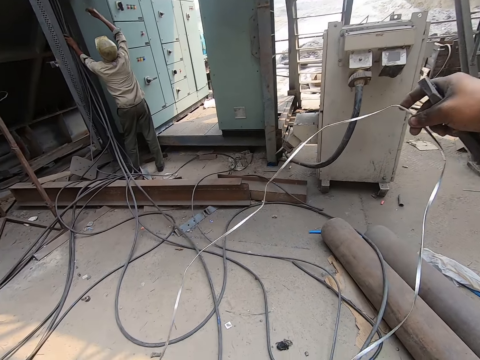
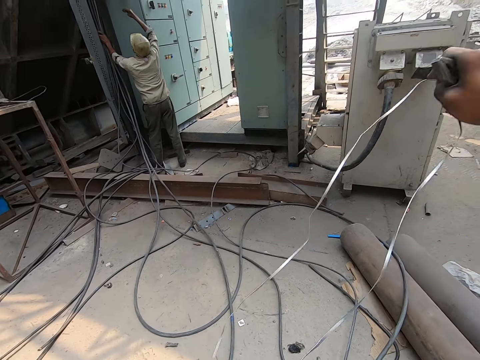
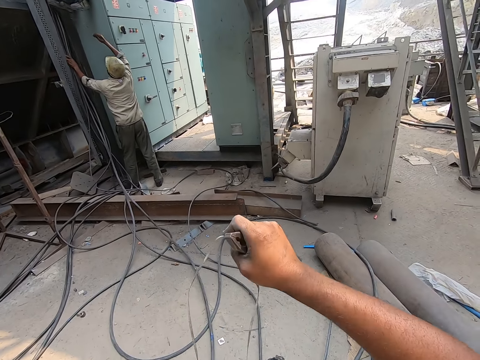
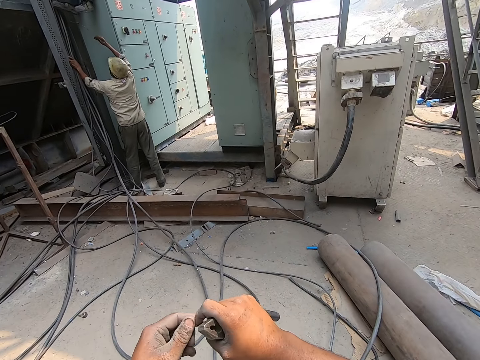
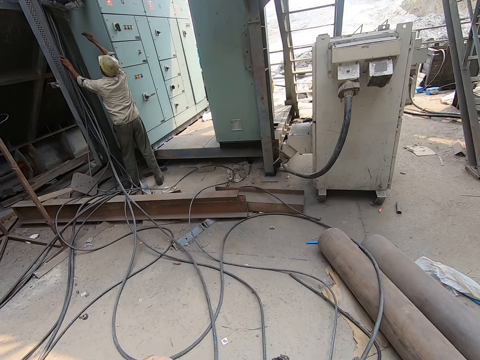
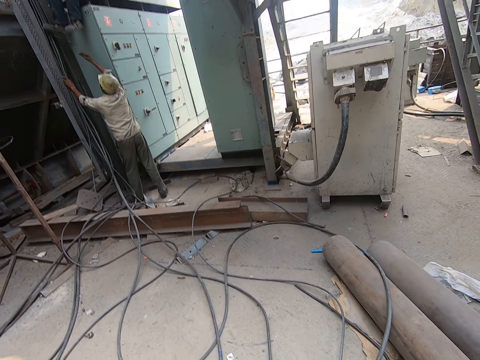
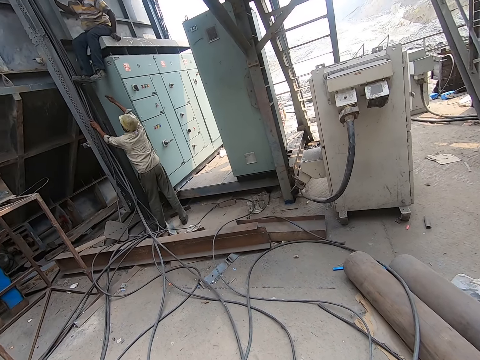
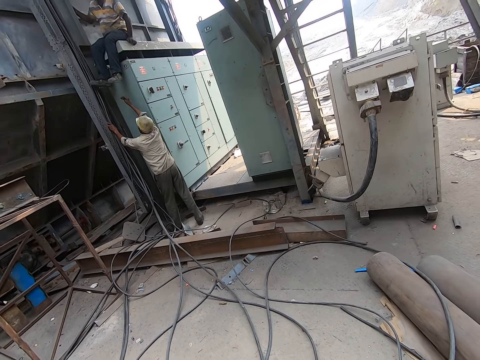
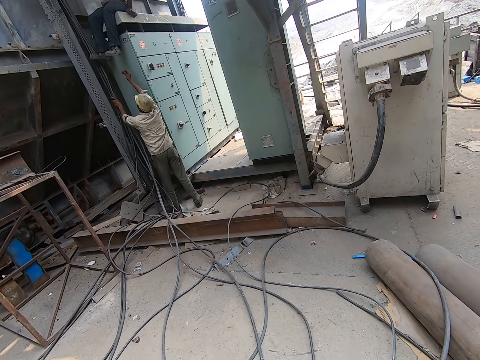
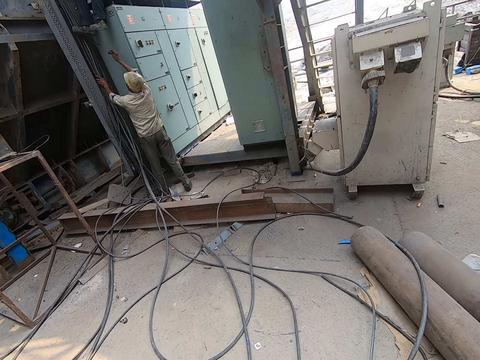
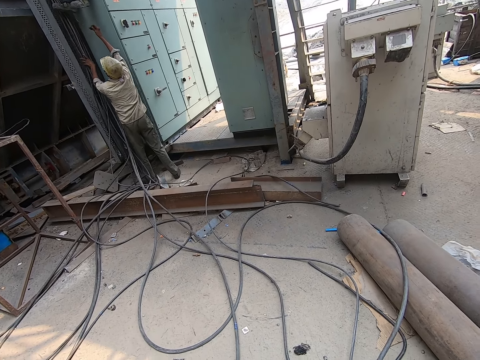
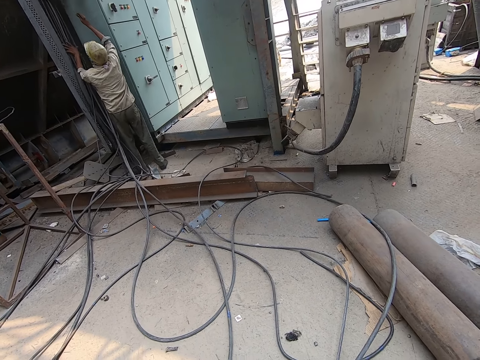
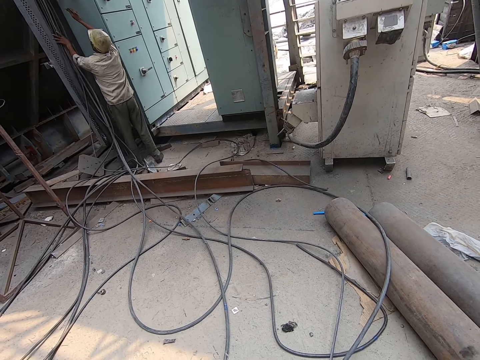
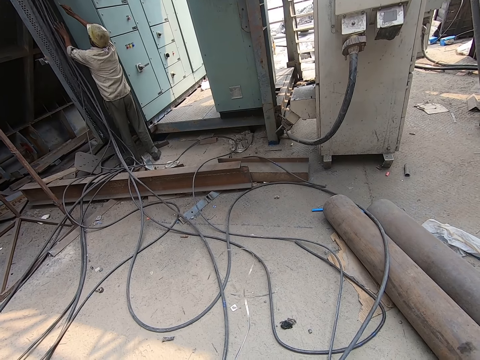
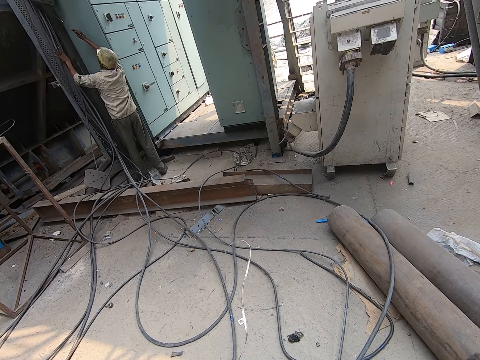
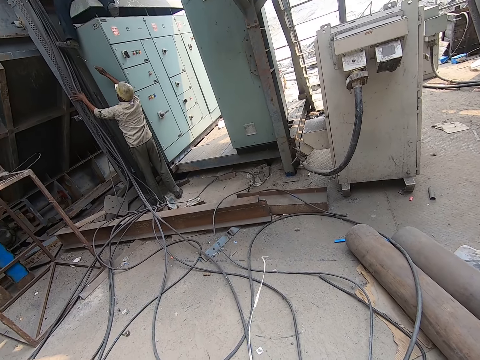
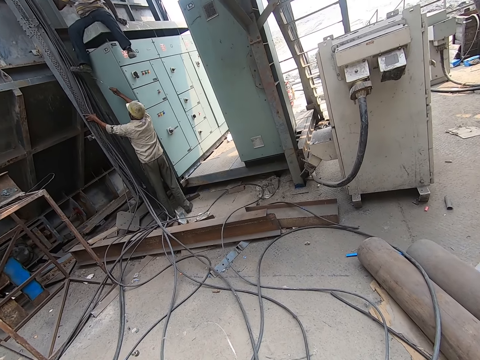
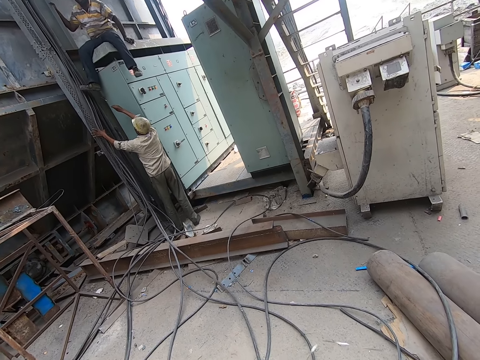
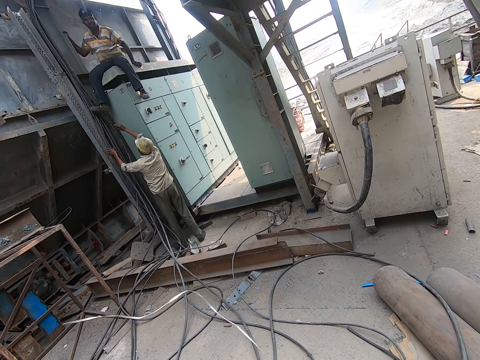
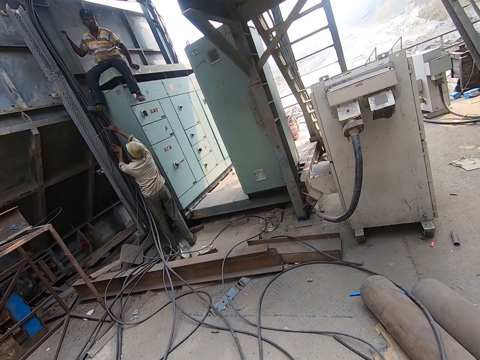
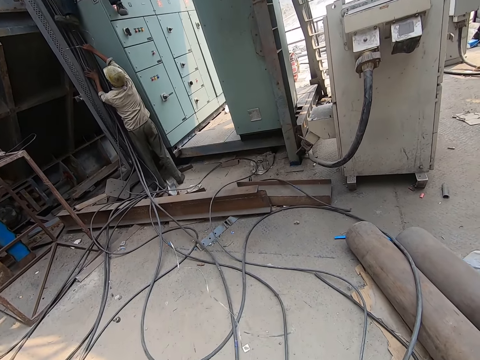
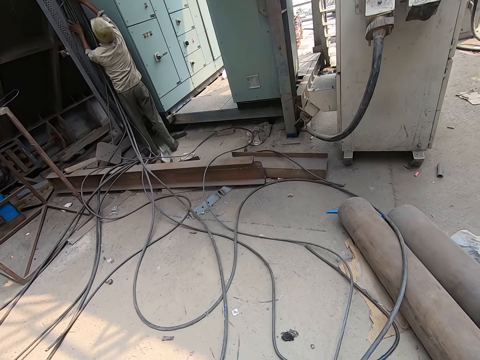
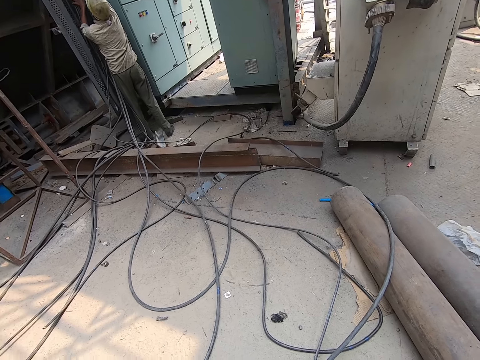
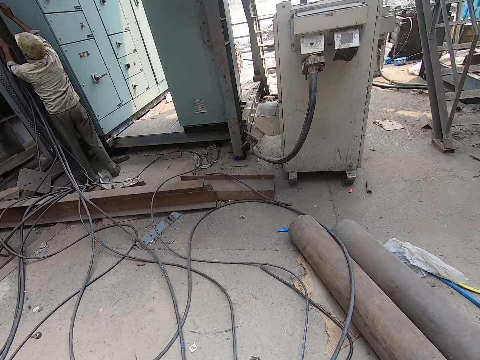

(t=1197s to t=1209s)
A man talks with the camera wearer. The camera wearer adjusts the wire. They talk with another man.

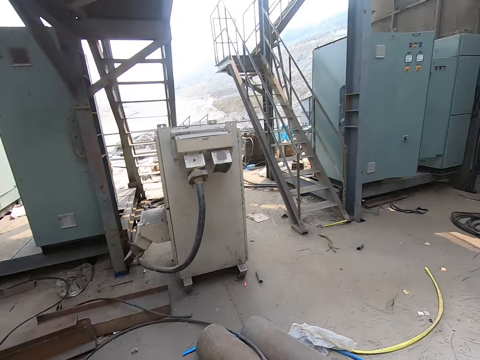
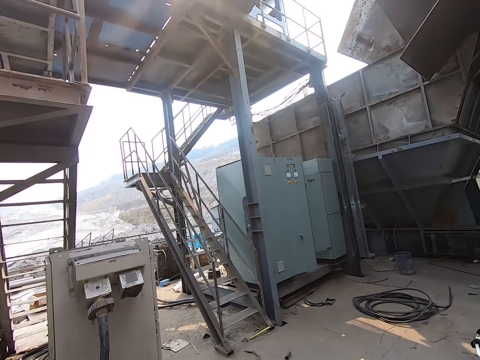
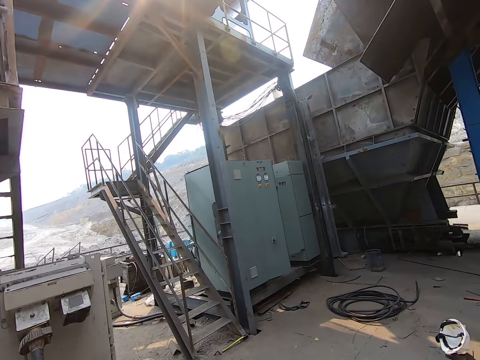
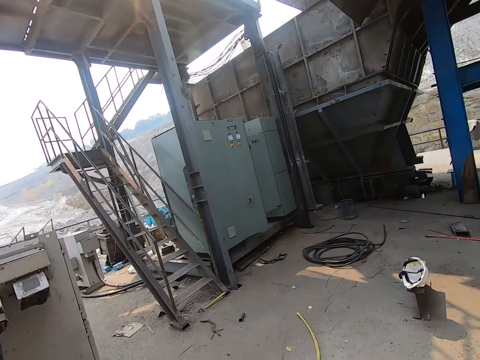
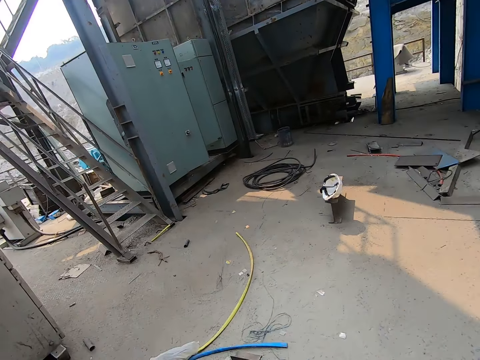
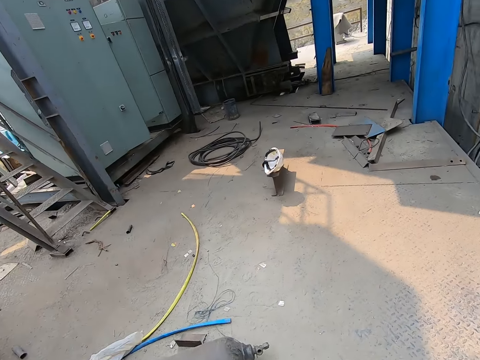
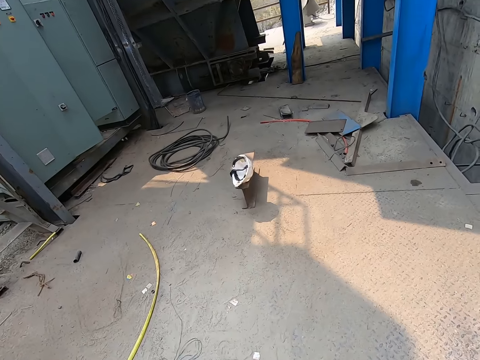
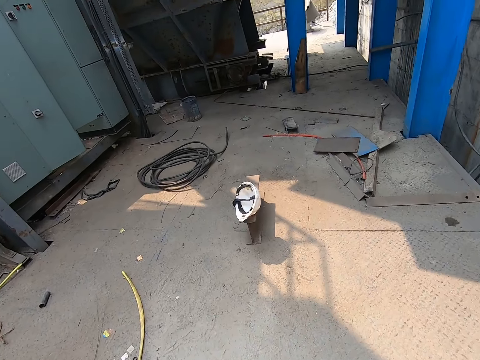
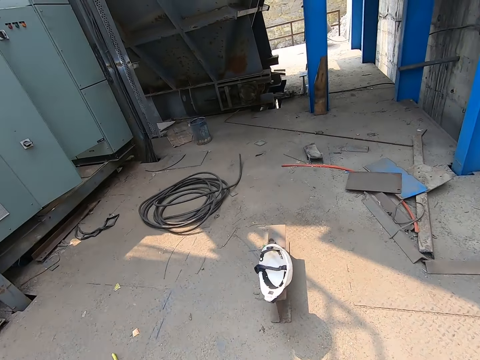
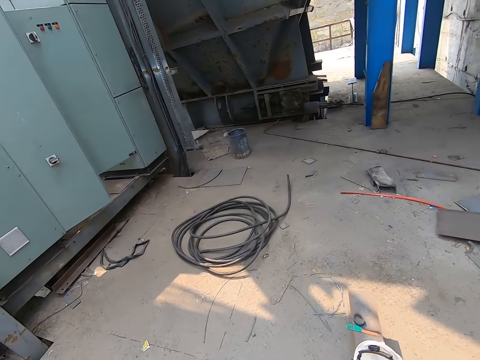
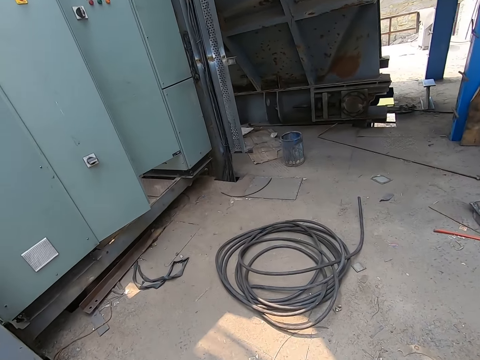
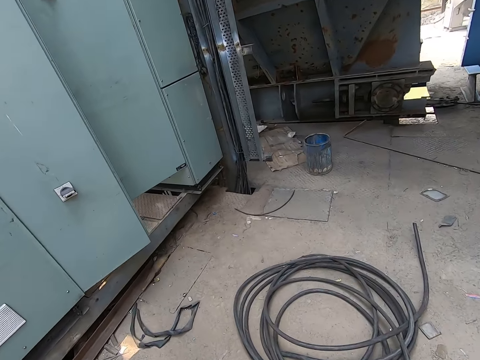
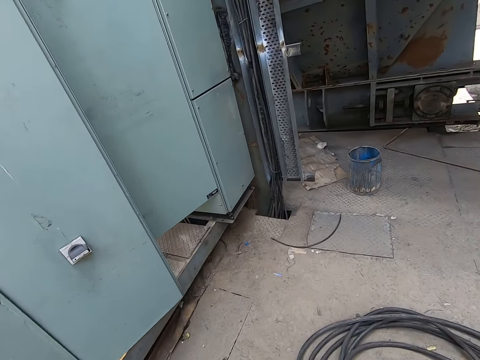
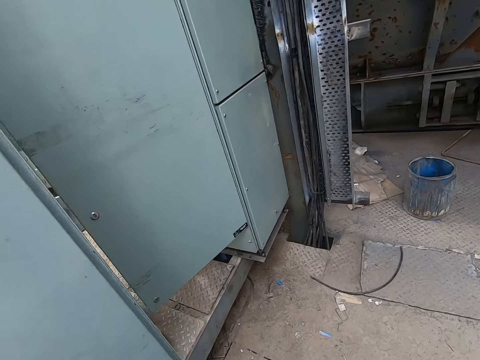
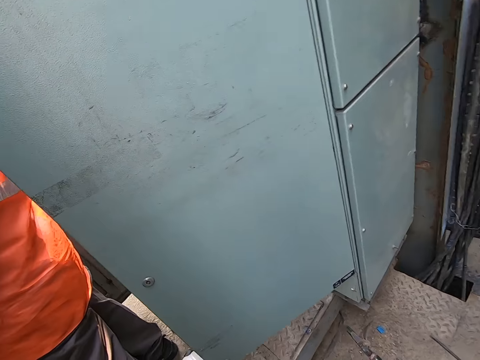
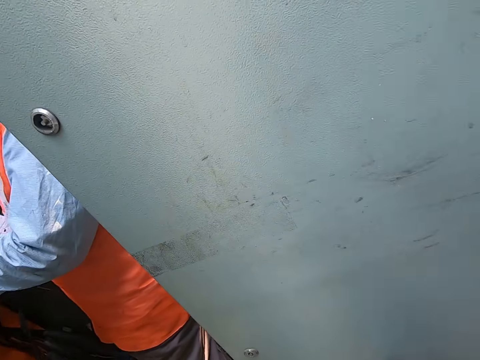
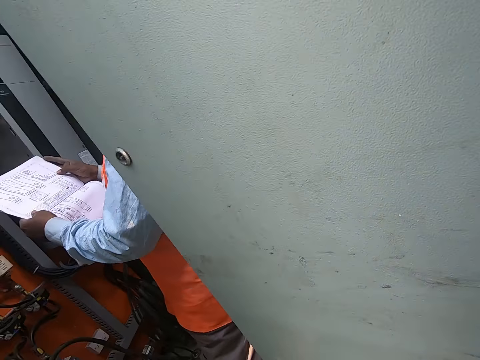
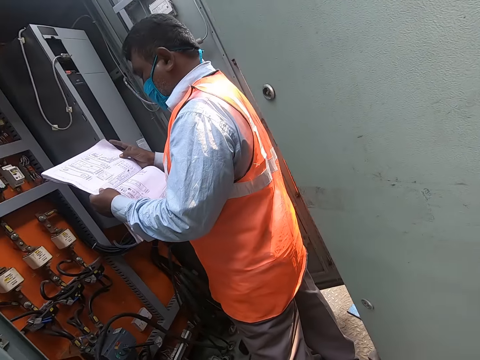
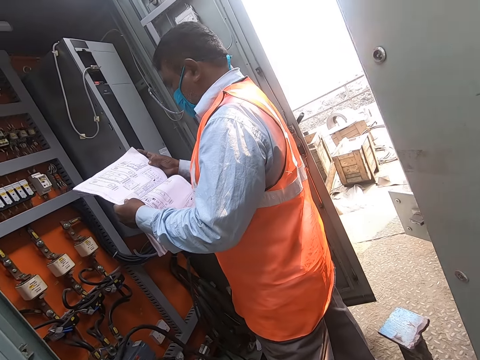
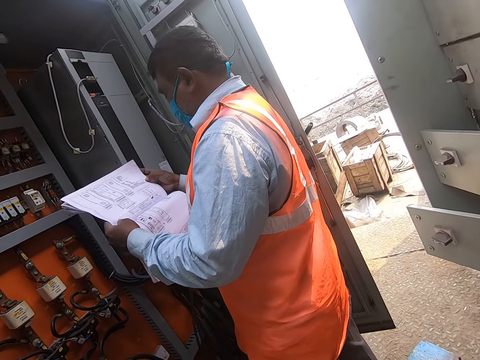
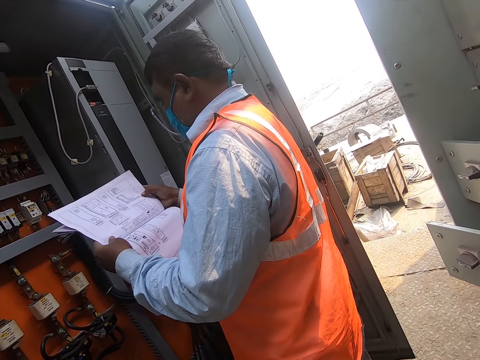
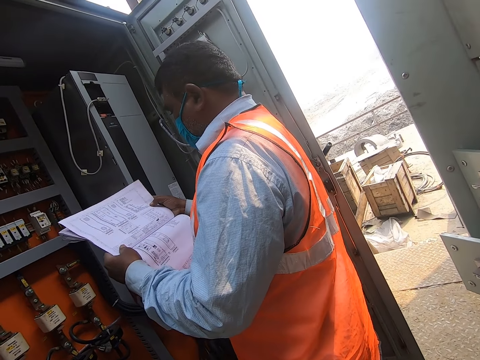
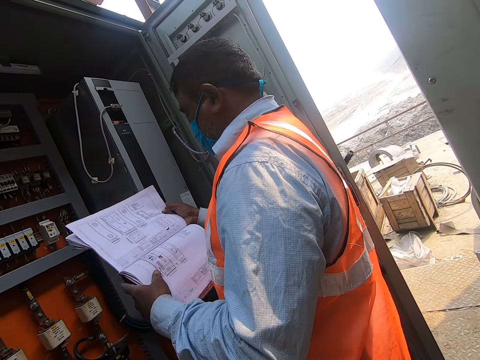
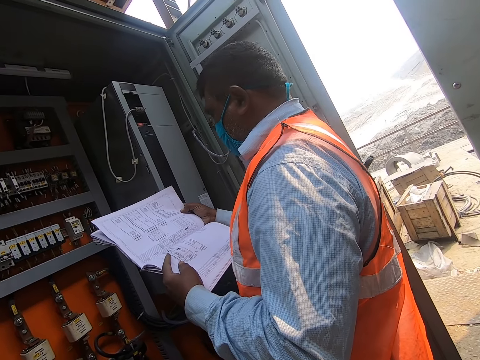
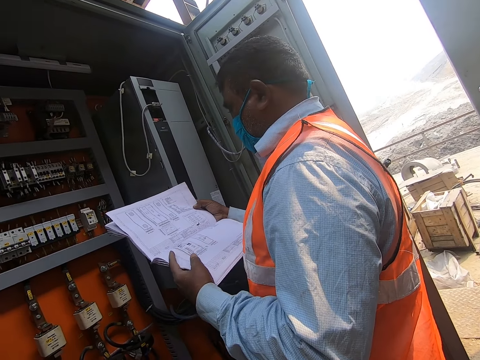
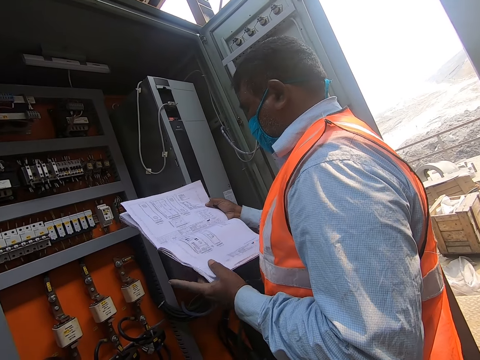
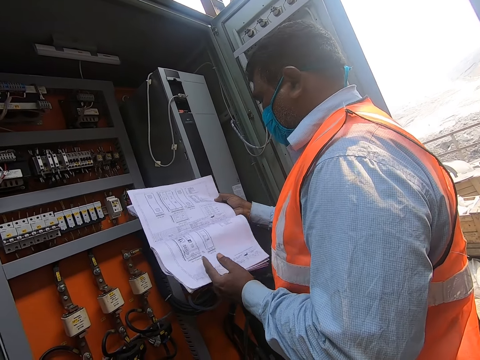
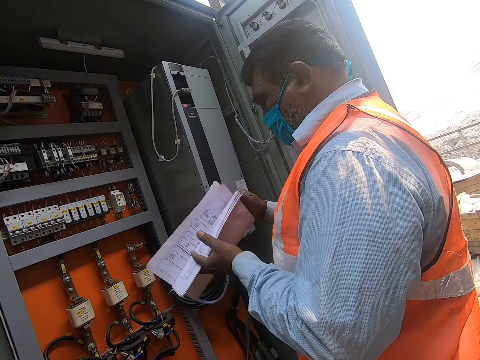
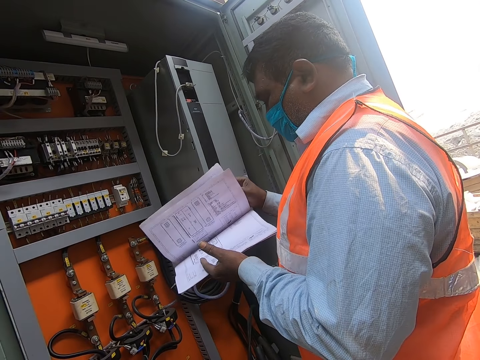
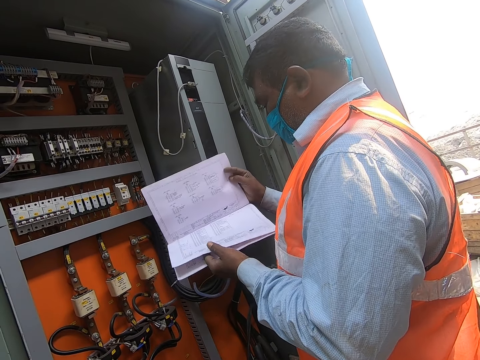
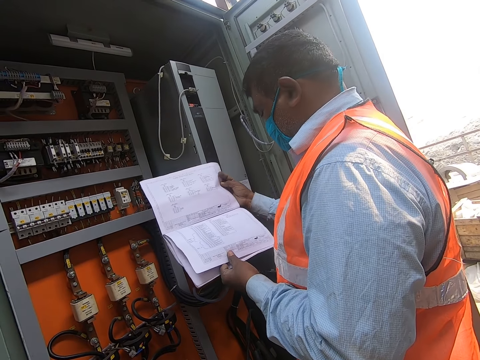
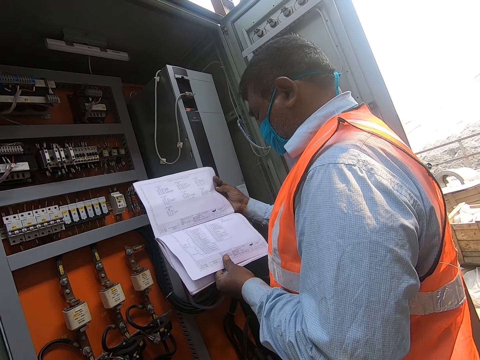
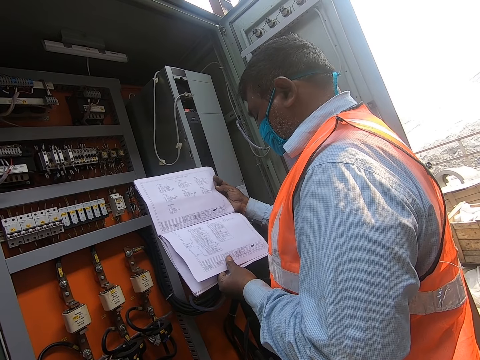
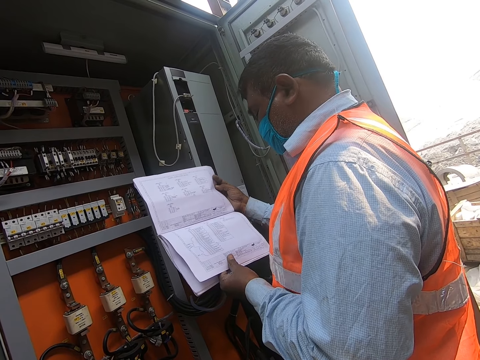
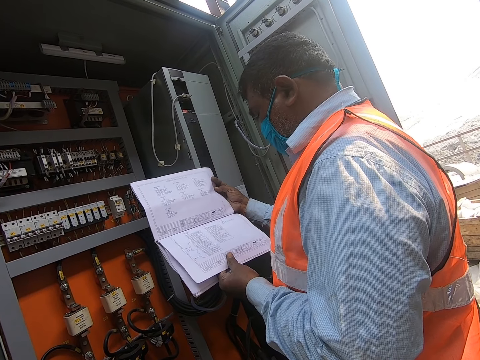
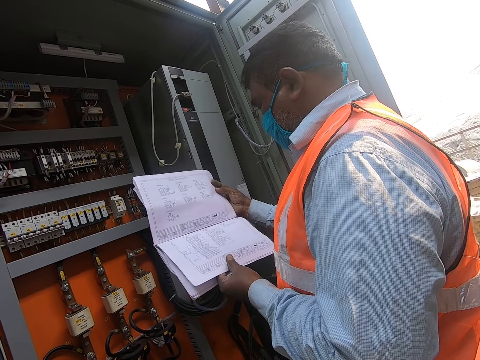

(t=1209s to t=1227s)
The camera wearer looks around the garage. They walk around the garage. They walk towards an electrical installation in the construction site. They interact with a man. They open the door. They talk with the man. The man flips a manual in his hands to a new page. The man holds the paper.
